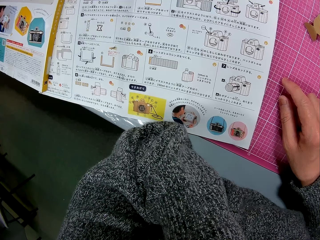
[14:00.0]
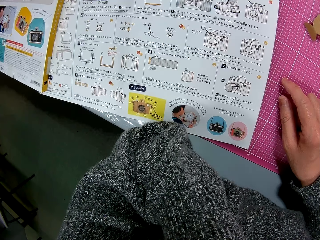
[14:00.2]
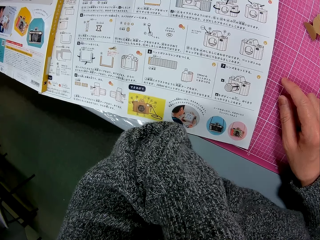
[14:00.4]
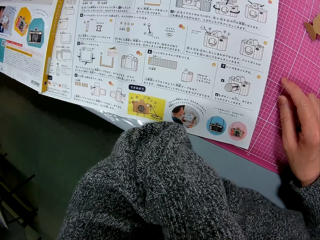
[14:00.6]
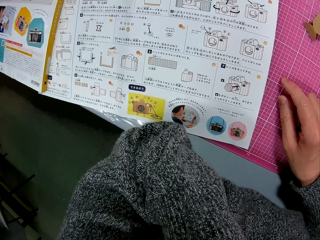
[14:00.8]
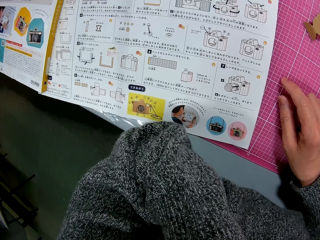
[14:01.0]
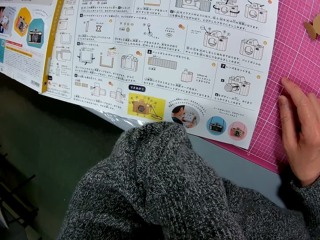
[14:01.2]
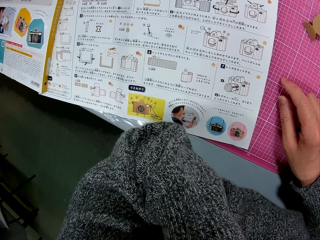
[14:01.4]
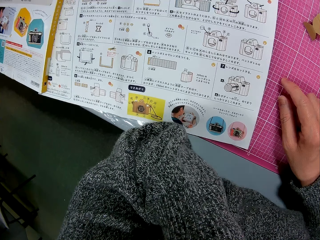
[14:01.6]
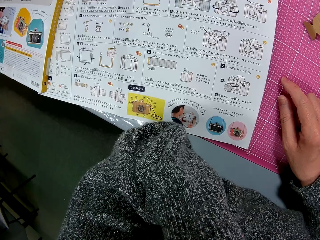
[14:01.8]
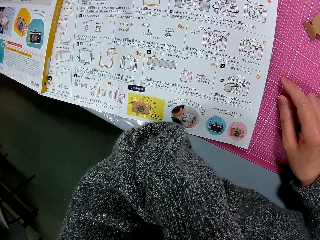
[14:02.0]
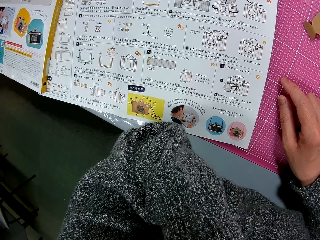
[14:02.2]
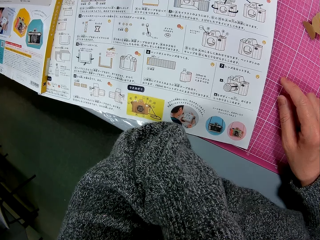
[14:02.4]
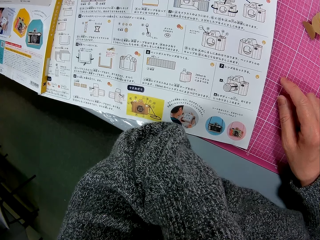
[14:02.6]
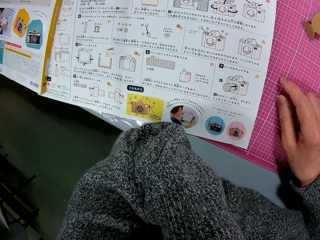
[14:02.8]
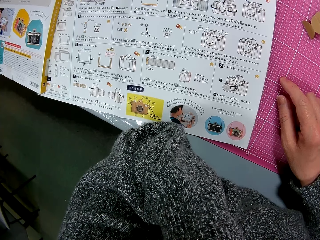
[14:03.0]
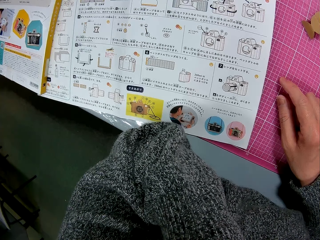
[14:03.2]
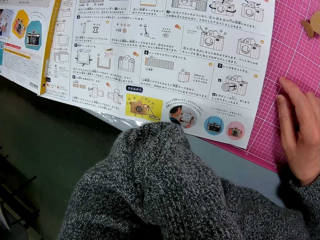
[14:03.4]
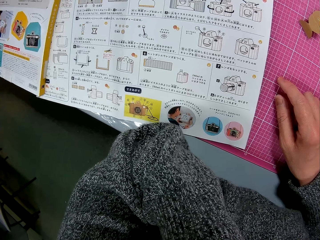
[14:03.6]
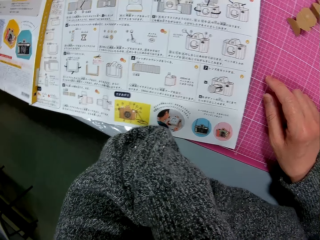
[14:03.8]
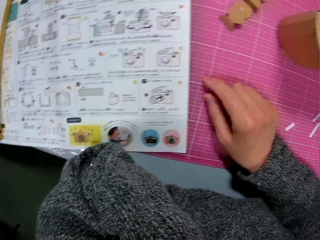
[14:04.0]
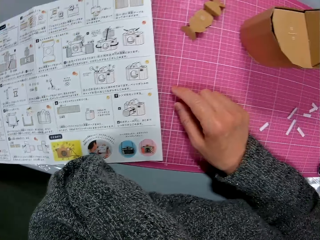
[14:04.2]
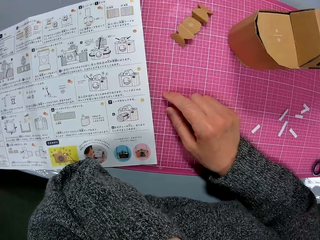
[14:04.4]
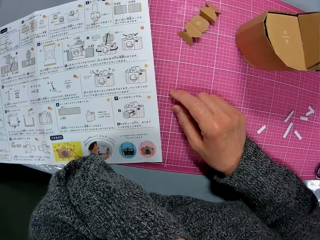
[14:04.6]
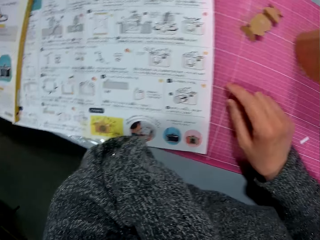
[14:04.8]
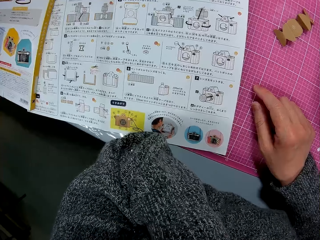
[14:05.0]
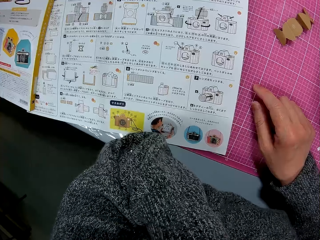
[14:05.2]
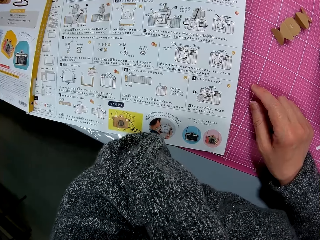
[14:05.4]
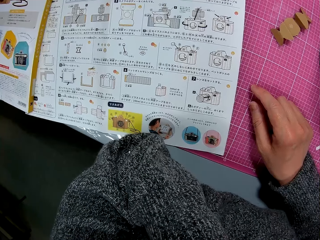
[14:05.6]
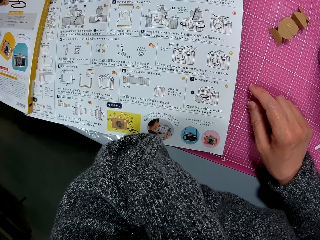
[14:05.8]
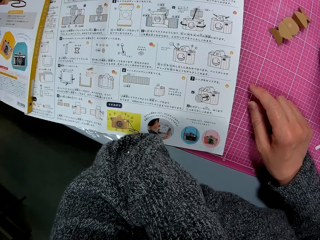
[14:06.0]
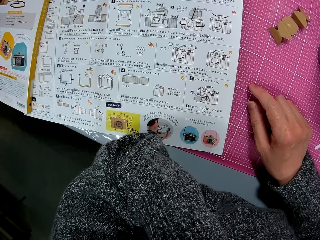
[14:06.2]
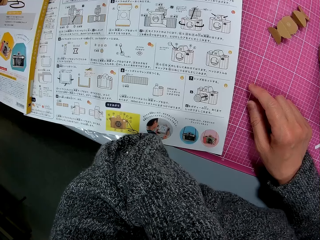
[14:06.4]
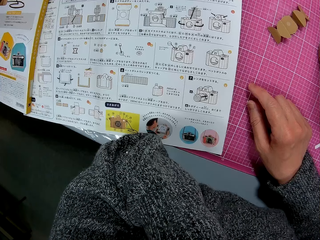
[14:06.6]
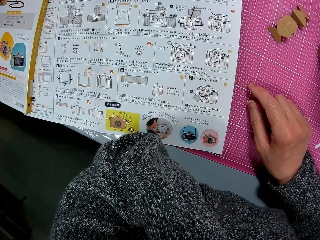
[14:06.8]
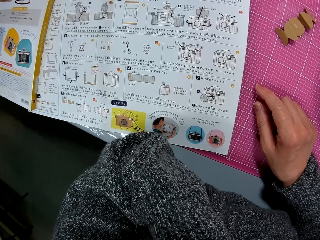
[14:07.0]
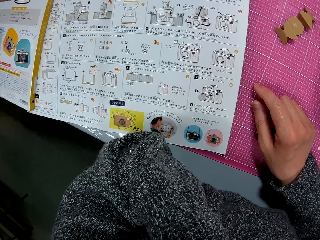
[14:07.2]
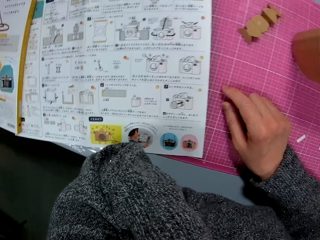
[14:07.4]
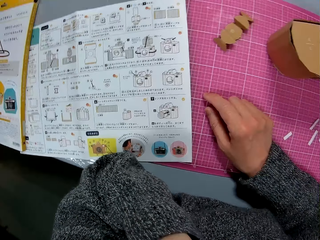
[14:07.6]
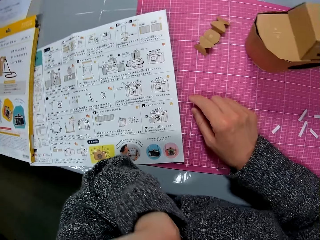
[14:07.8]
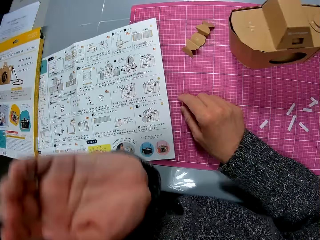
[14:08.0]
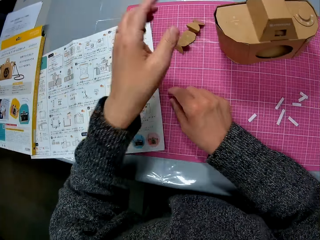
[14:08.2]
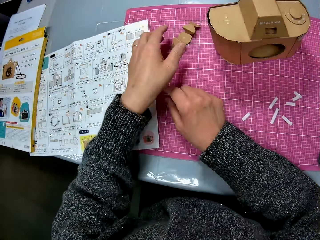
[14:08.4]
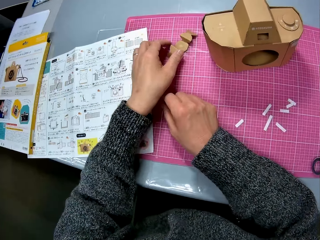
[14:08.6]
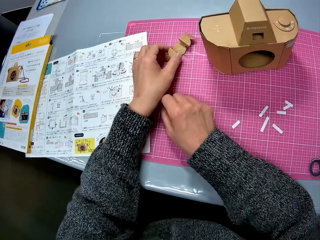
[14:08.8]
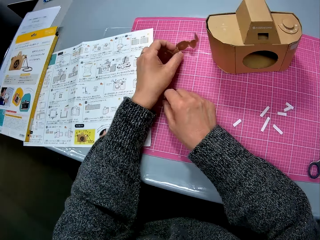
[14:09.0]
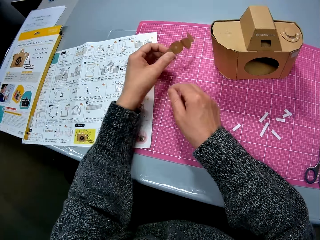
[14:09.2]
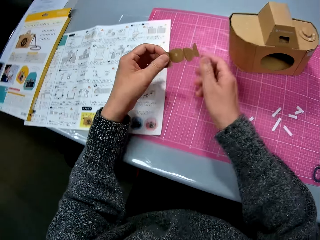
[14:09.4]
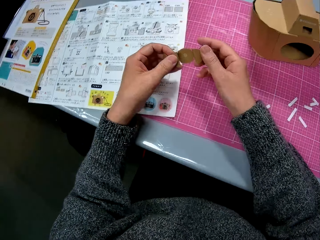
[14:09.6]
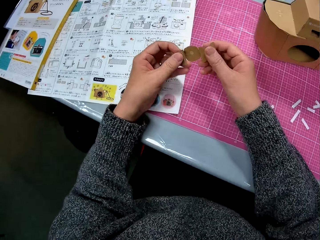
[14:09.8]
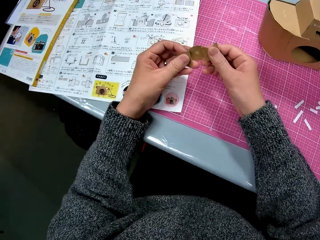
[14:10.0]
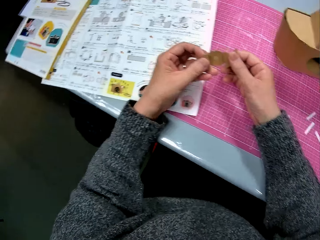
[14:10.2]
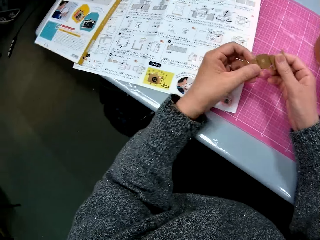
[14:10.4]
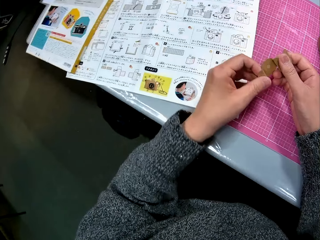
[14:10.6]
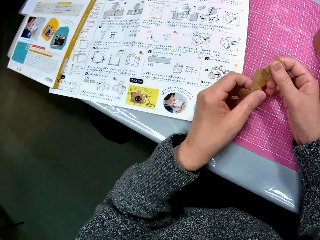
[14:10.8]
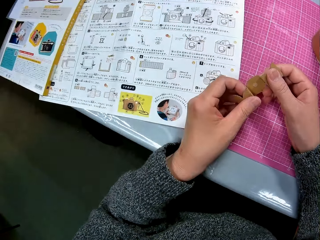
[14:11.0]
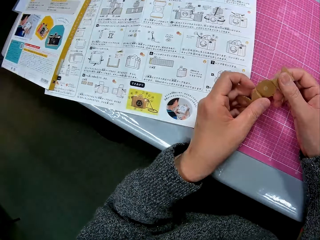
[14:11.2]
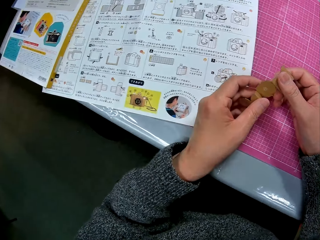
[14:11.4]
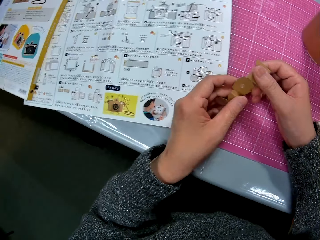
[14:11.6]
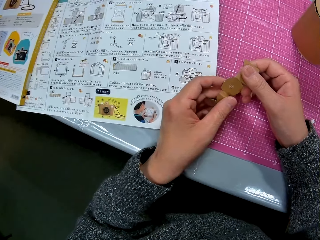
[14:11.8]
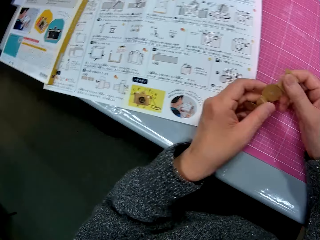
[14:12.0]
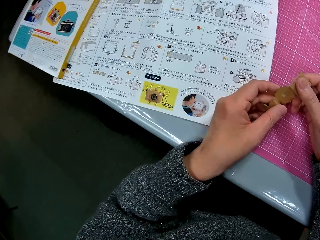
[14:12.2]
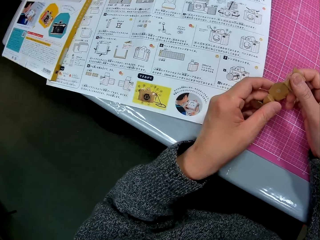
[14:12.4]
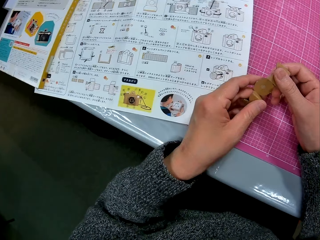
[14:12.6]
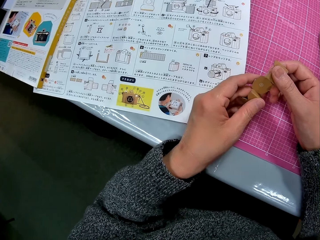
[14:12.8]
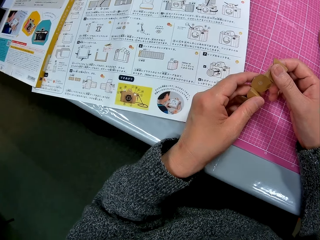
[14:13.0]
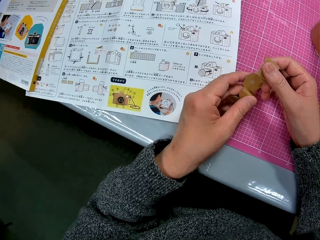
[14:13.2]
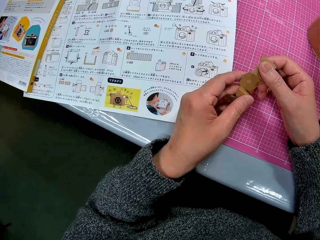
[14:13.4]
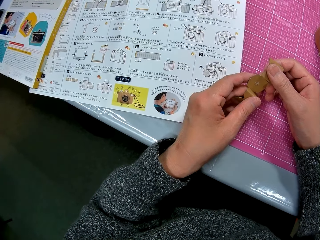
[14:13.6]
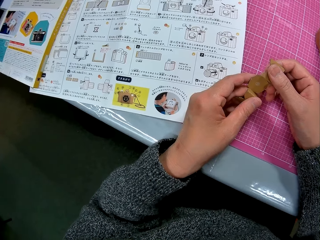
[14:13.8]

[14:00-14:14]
The camera wearer picks up the piece of cardboard from the cutting sheet.

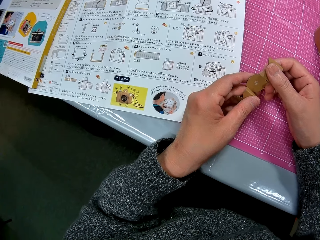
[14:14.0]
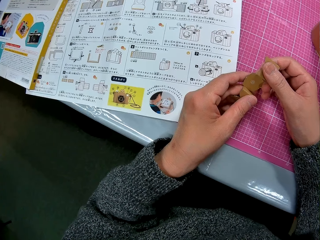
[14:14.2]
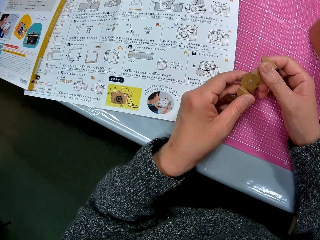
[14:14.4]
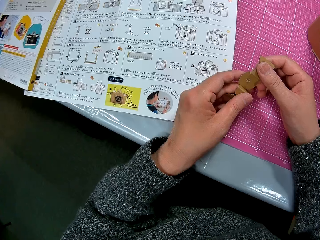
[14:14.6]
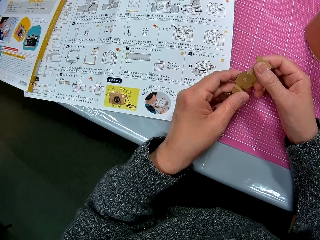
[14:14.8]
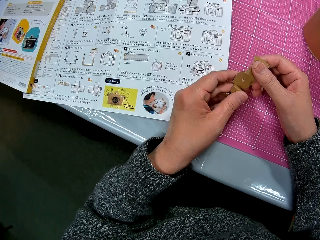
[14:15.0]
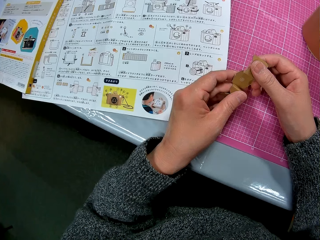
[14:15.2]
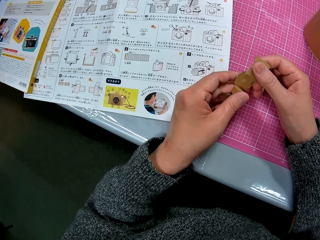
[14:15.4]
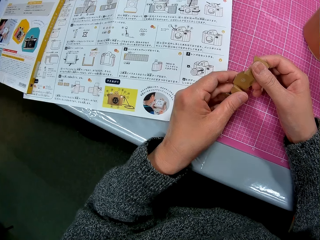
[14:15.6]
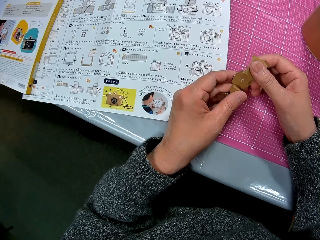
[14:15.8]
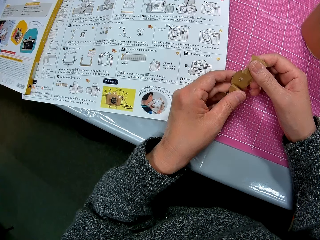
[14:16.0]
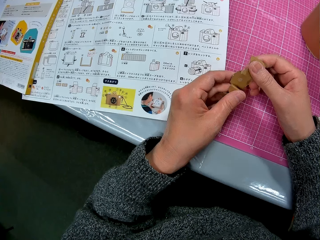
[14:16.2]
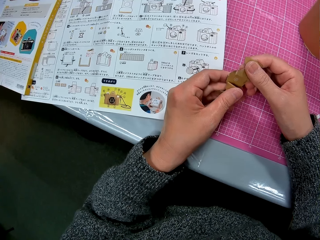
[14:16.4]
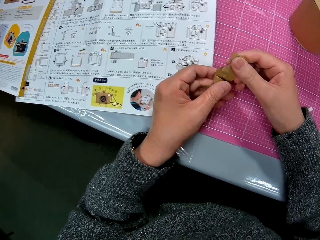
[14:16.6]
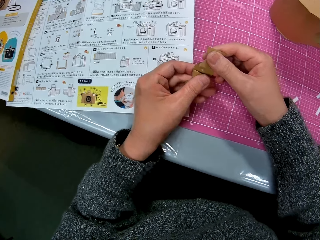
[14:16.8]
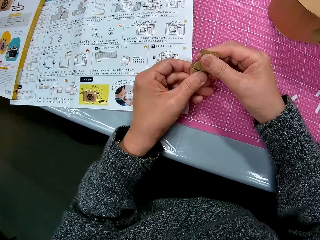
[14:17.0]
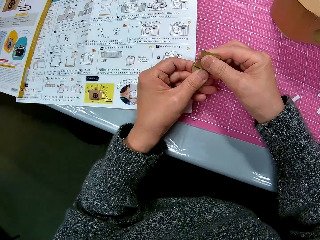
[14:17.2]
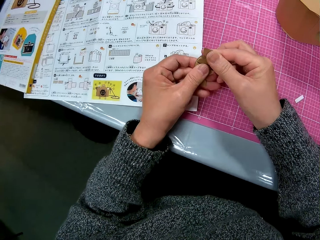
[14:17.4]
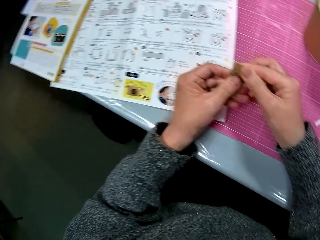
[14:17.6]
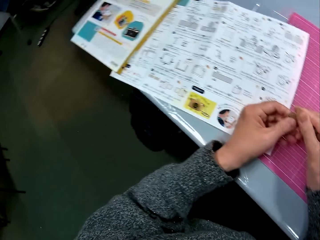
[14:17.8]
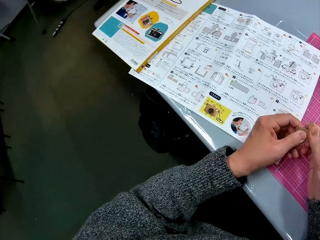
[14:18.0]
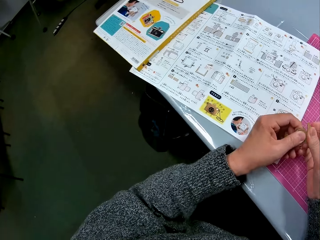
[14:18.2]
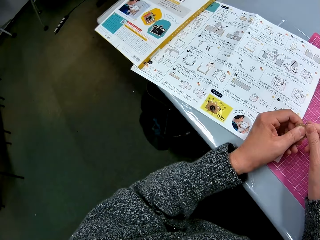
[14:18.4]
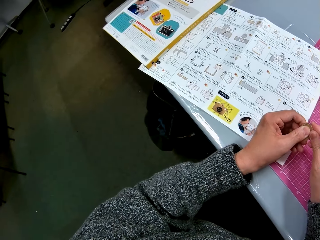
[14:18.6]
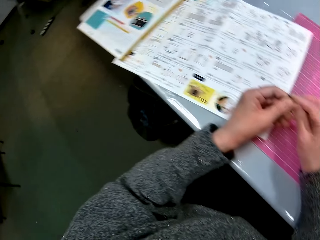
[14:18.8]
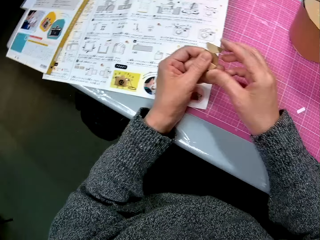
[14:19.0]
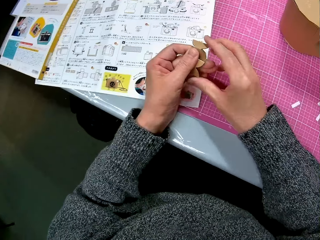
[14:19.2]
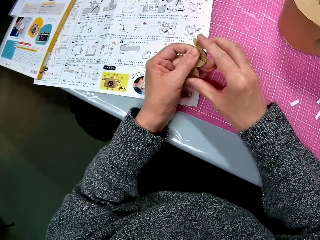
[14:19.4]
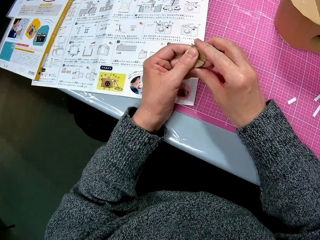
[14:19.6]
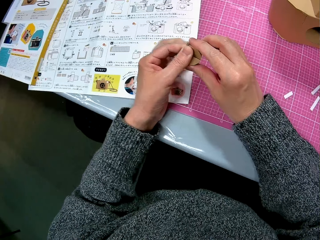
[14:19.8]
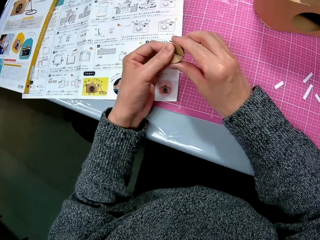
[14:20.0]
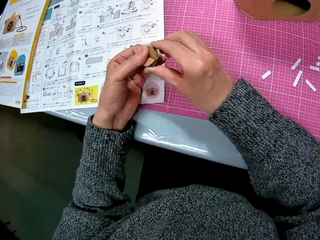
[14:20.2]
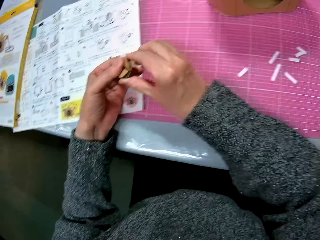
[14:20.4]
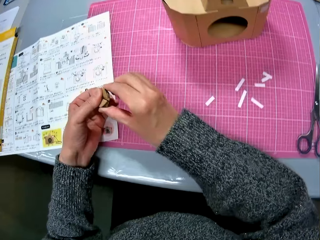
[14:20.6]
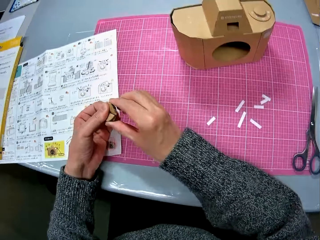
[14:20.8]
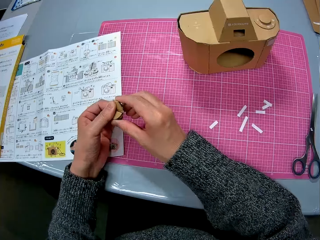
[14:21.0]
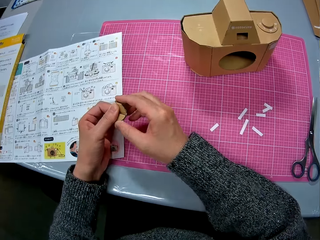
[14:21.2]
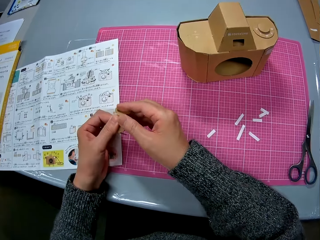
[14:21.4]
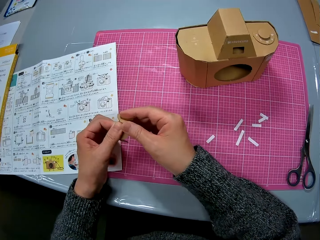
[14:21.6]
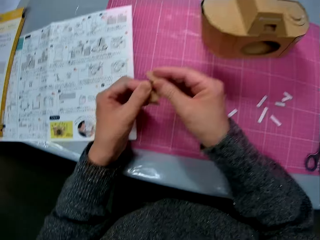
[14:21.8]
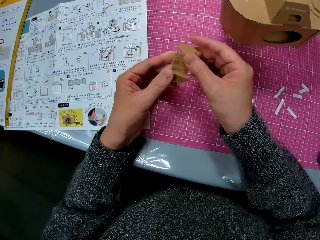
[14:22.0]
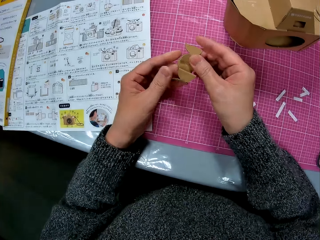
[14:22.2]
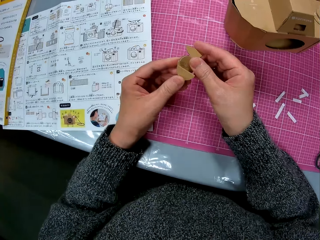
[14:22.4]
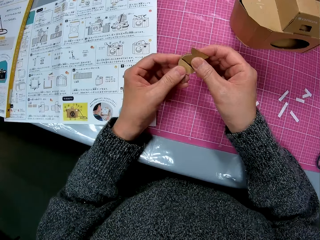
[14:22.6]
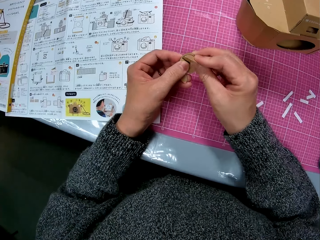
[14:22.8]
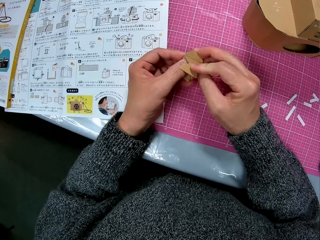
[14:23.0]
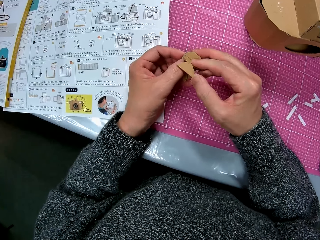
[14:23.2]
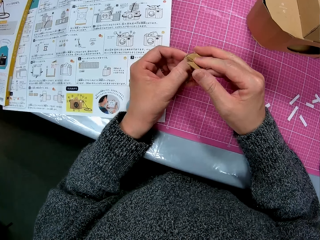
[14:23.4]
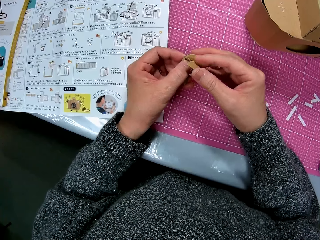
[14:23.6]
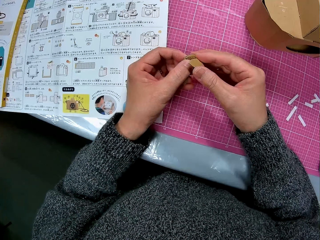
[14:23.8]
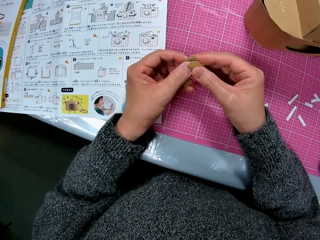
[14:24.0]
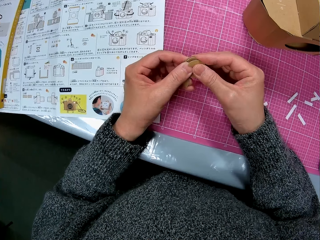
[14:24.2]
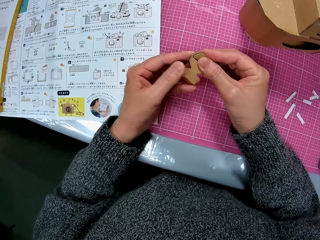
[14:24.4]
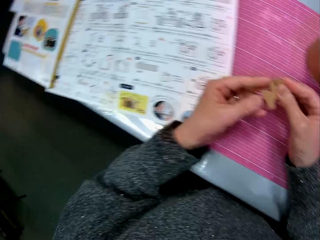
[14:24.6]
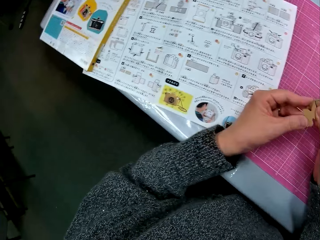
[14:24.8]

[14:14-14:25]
The camera wearer folds the piece of cardboard. They fold a craft material.
